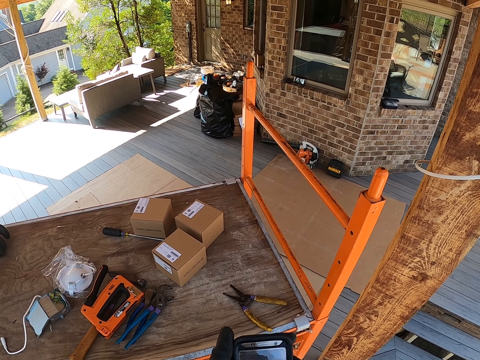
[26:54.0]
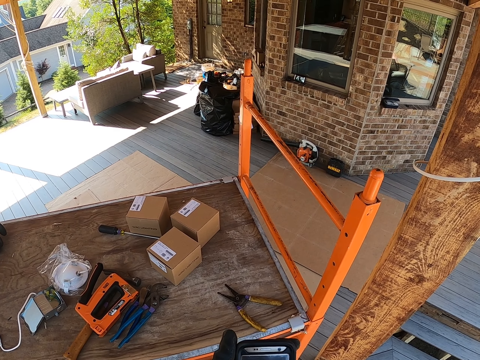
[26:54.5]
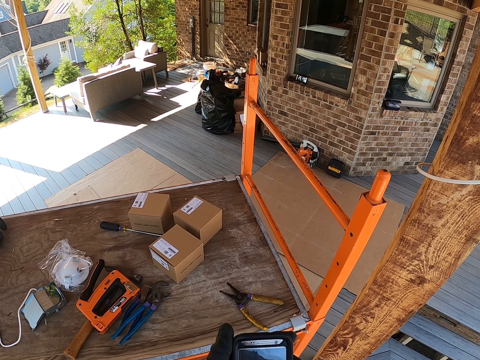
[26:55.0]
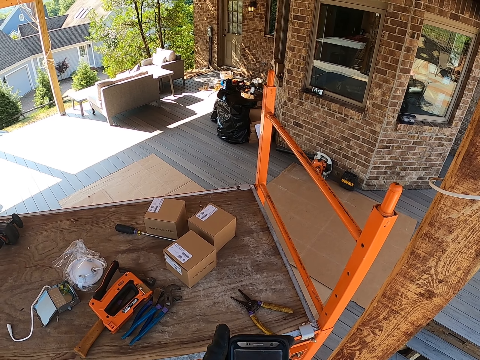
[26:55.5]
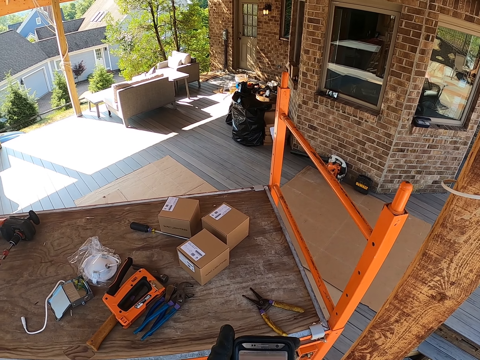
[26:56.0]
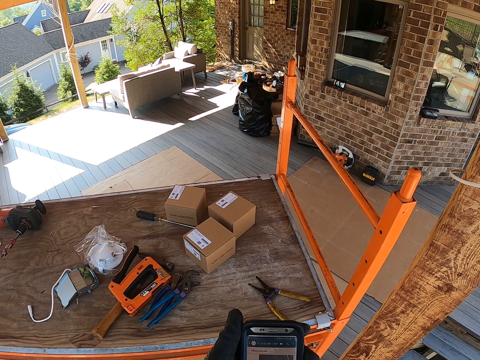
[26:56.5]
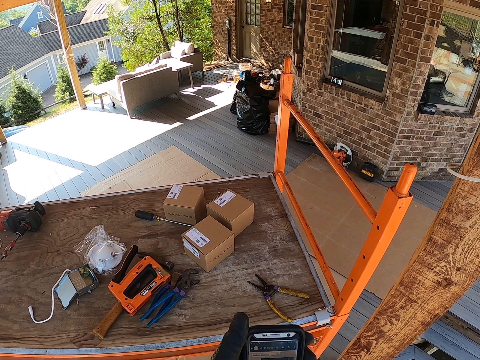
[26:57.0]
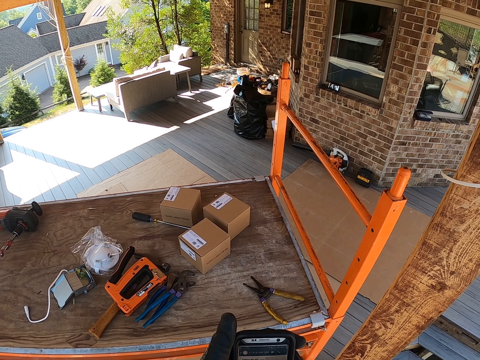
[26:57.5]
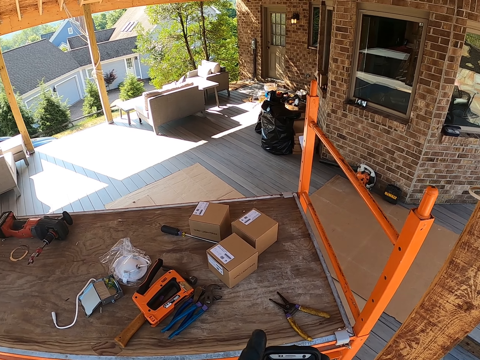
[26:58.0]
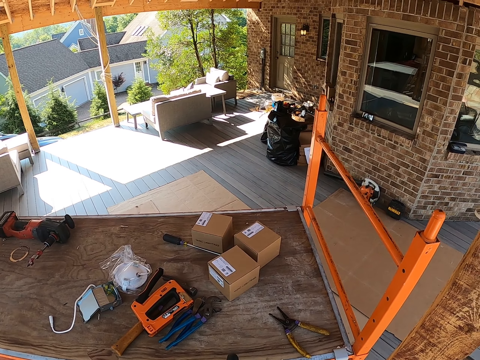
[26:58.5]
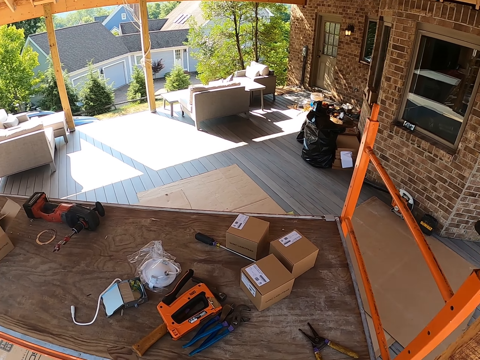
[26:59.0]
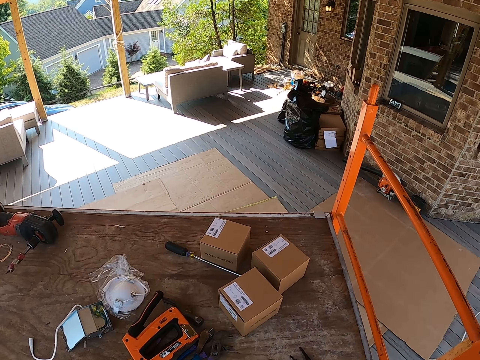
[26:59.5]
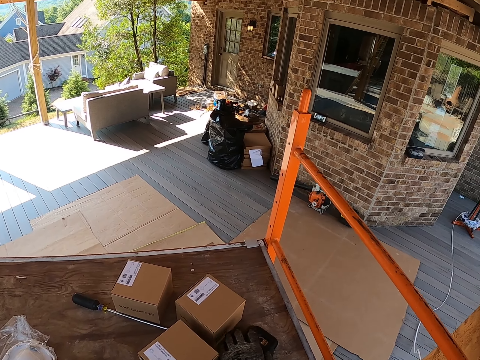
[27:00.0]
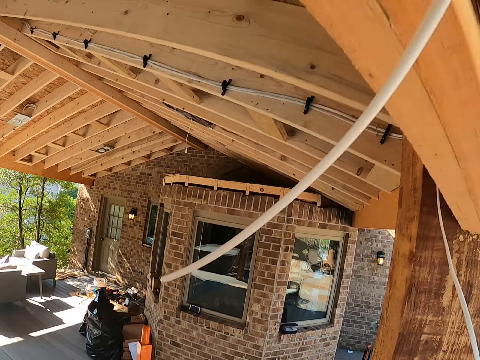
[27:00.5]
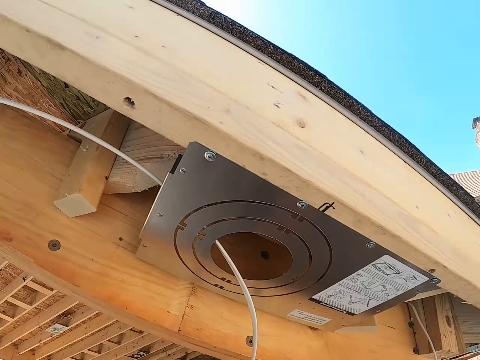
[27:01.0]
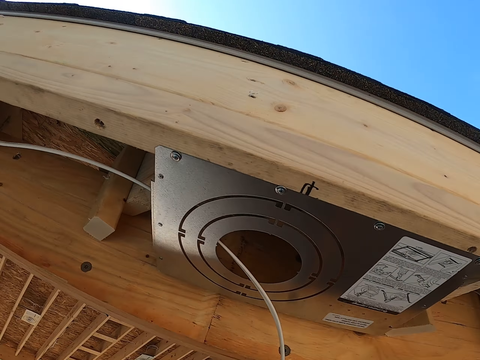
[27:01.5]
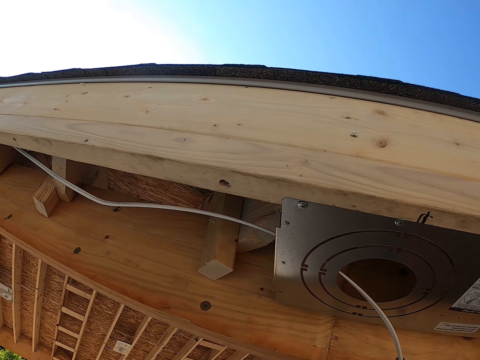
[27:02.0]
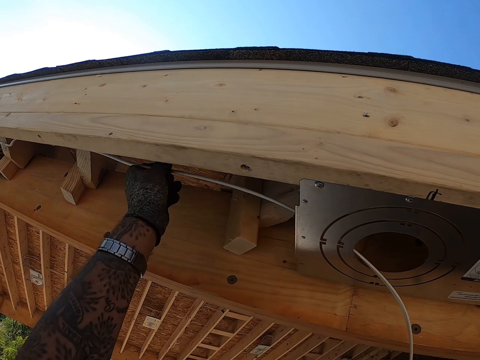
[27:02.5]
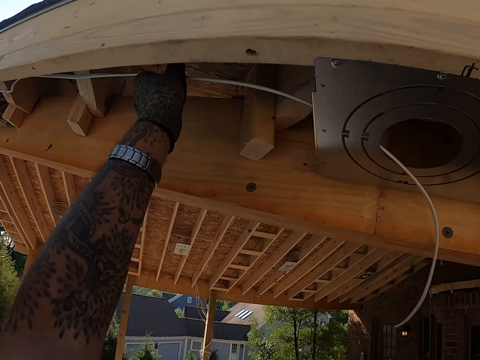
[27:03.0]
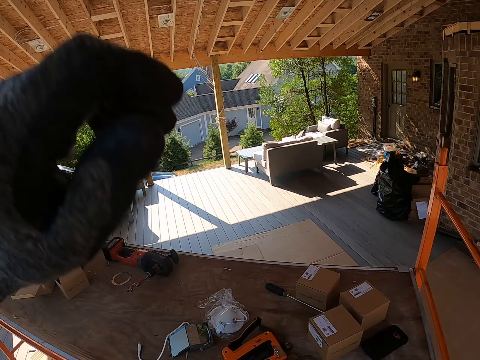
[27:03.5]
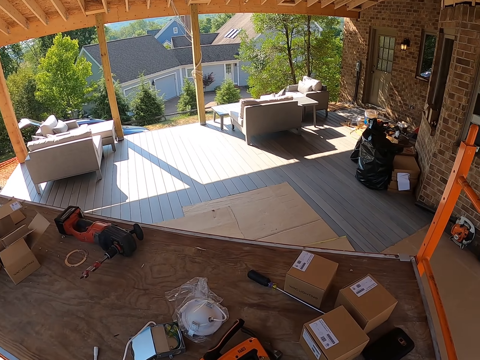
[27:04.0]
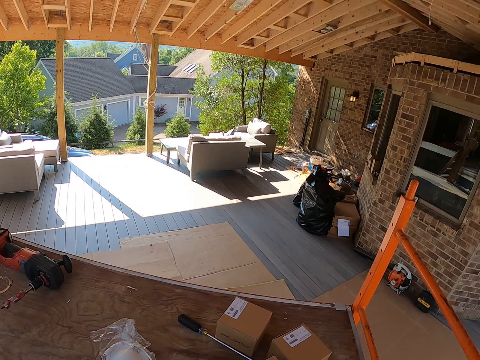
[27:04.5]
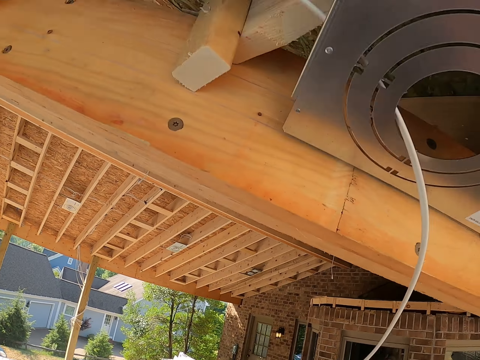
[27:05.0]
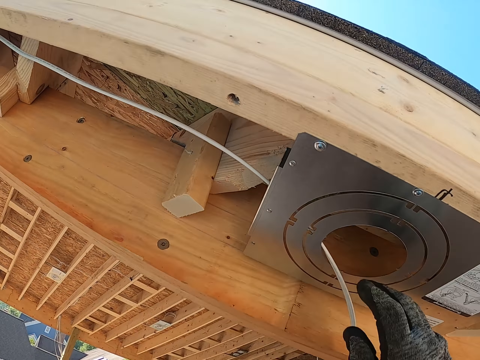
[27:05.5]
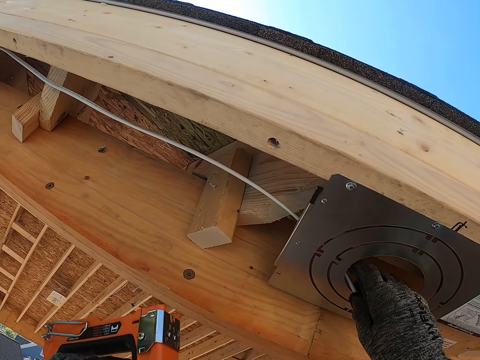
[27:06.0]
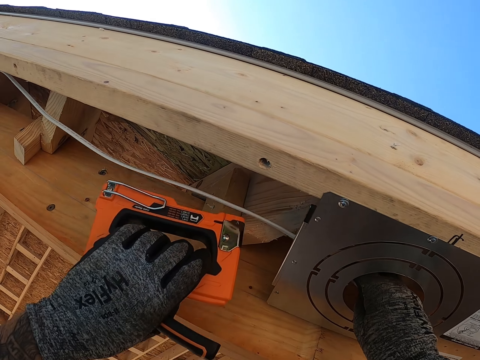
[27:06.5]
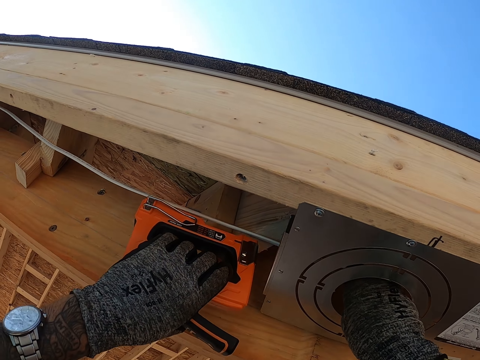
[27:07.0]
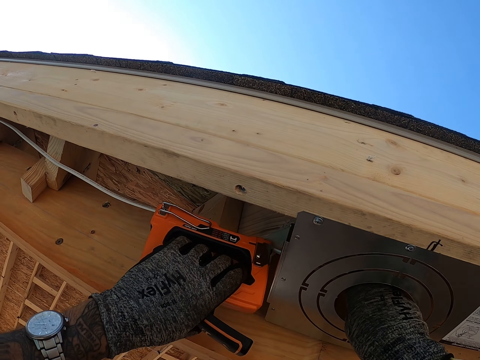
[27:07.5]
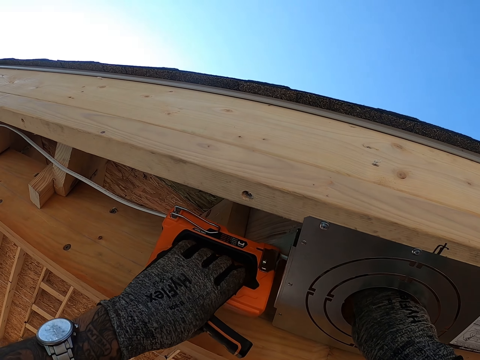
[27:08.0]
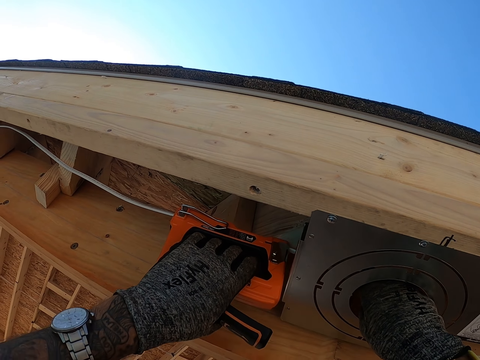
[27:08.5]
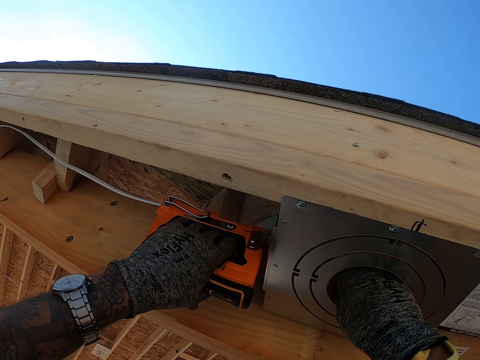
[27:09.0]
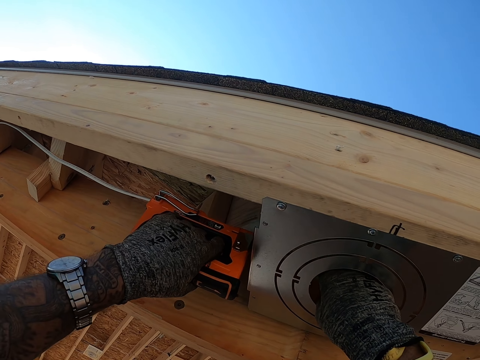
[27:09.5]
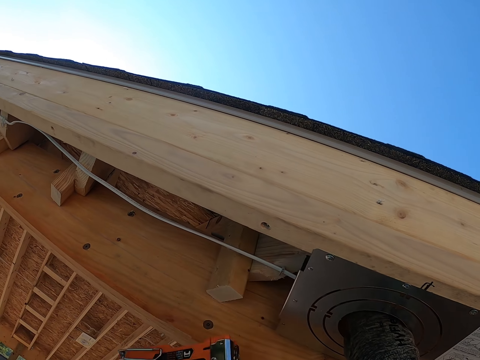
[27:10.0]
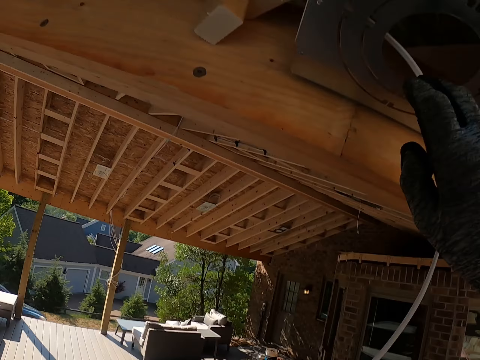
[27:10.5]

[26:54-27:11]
The camera wearer walks around. They look at the roofs. They adjust the cable. They hold the cable. They move around. They pin the cable with a nail gun.

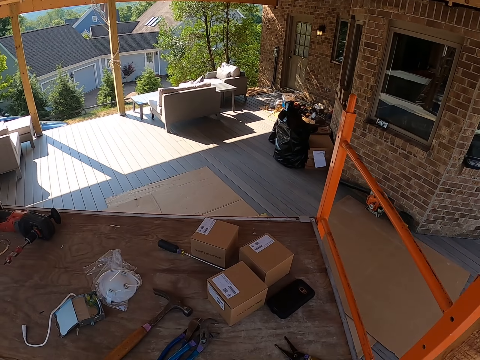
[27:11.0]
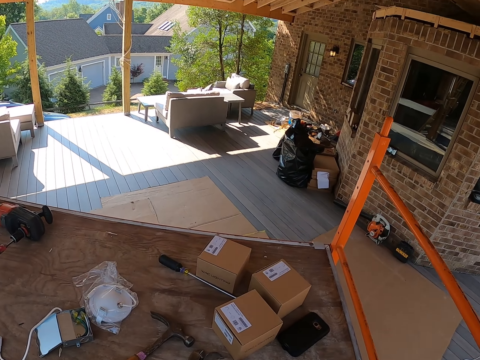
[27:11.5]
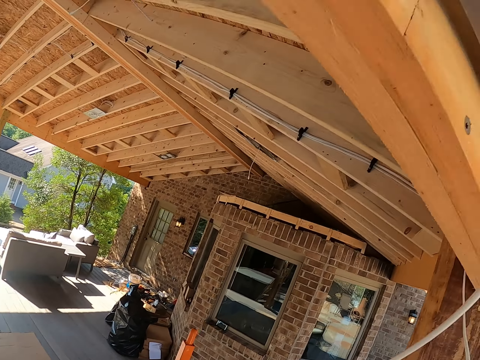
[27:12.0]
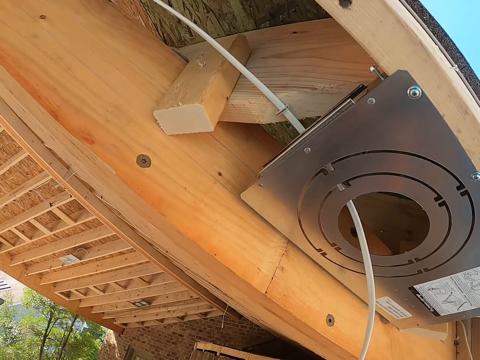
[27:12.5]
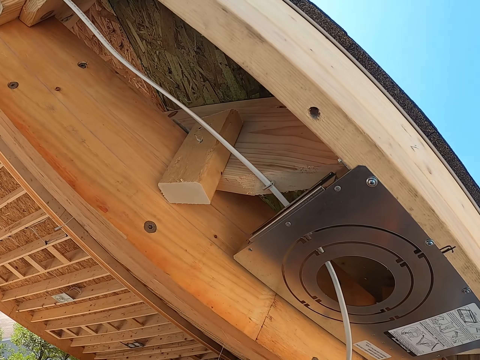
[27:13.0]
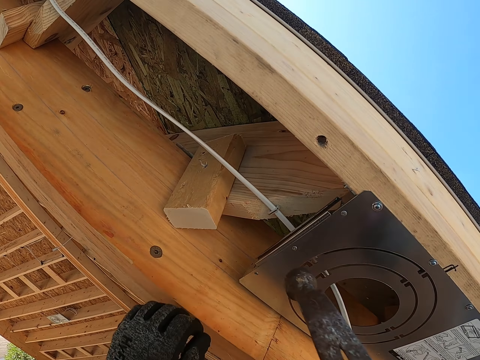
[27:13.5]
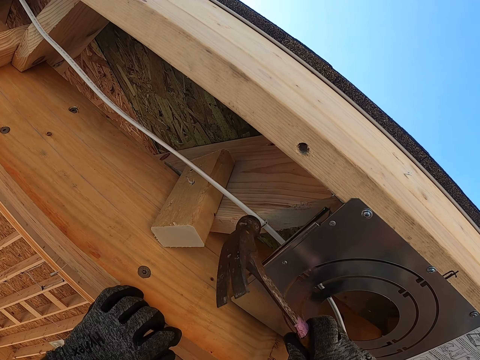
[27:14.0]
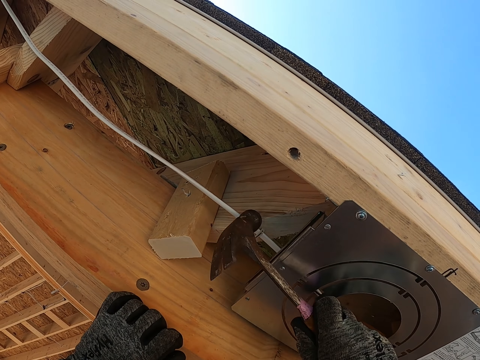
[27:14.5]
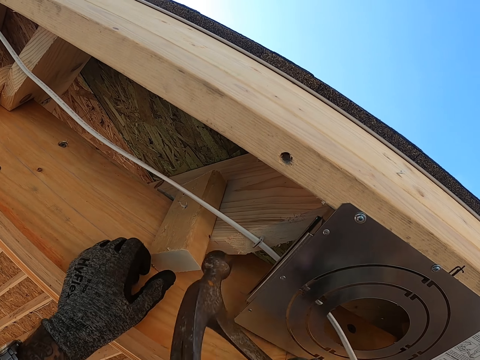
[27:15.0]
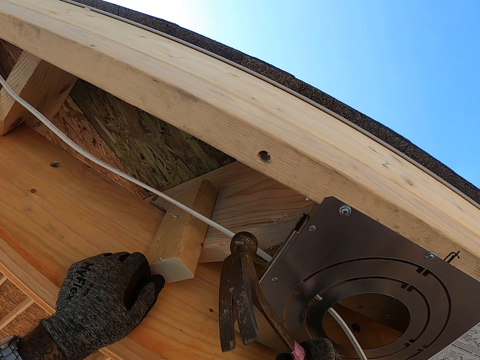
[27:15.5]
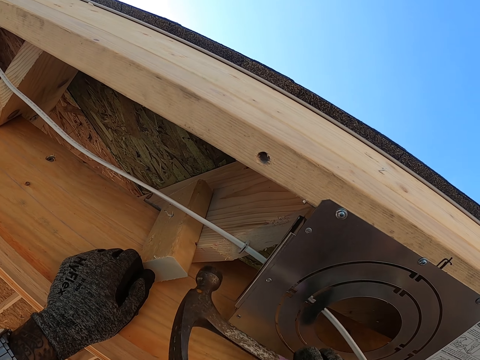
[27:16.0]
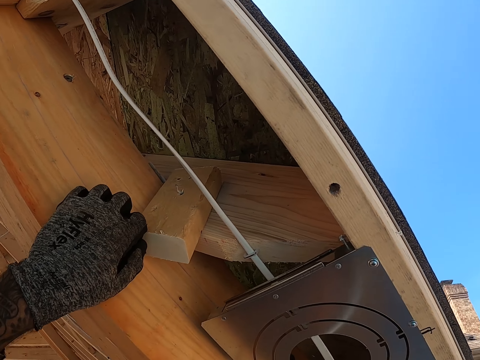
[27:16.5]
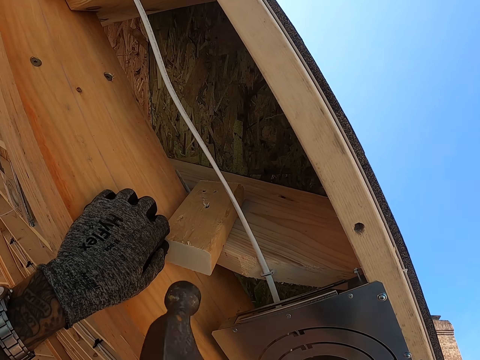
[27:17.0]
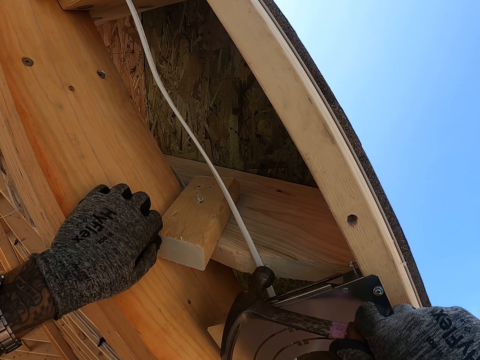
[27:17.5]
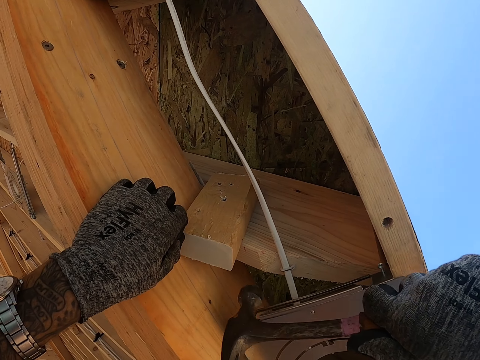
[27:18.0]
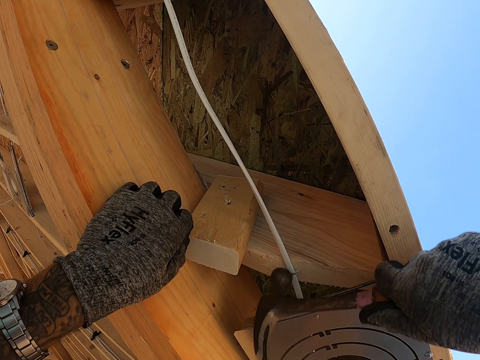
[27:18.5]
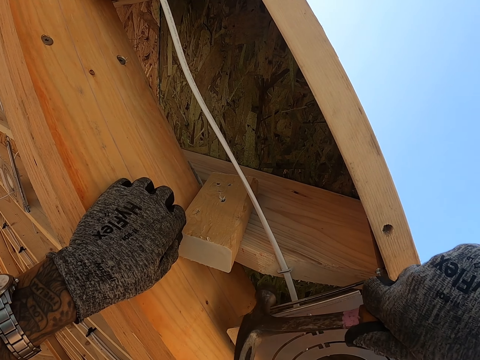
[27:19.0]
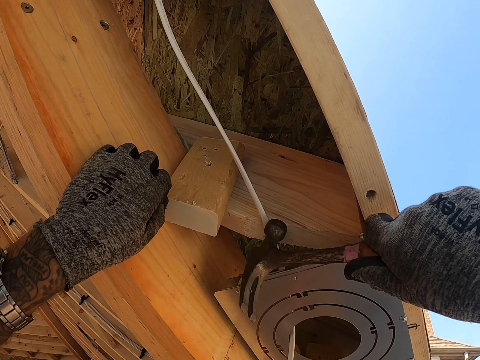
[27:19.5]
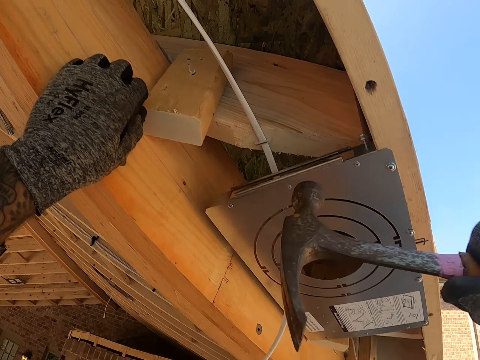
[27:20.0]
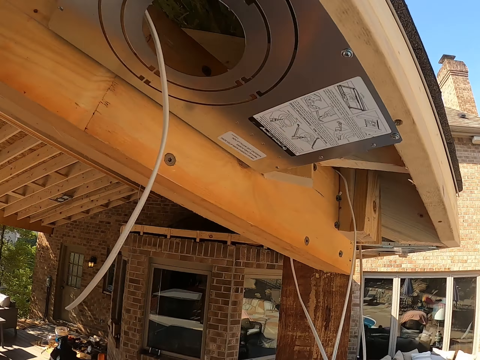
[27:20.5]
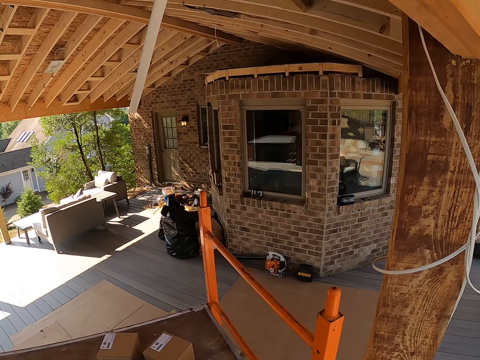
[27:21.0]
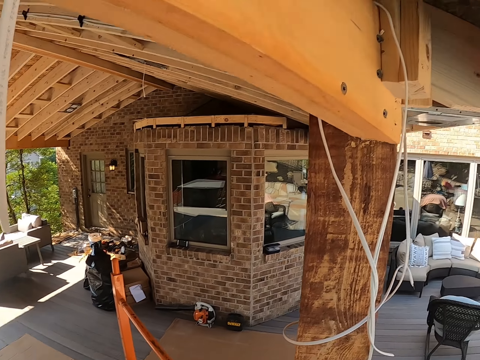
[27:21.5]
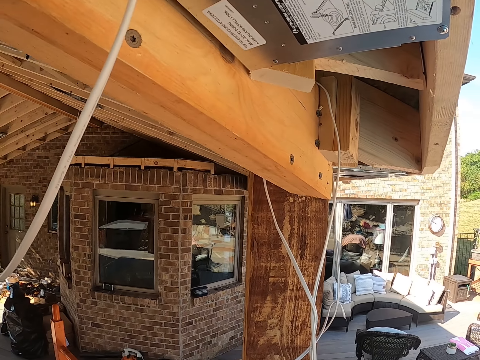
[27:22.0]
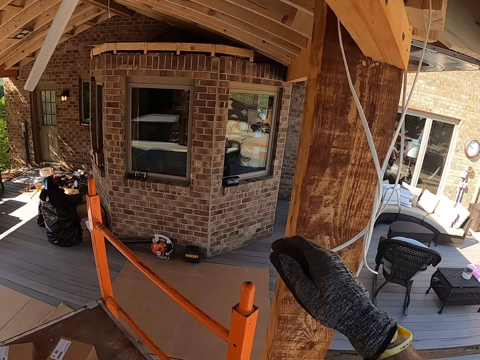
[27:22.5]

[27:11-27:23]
The camera wearer moves around. They hit the cable with the hammer. They look around.
